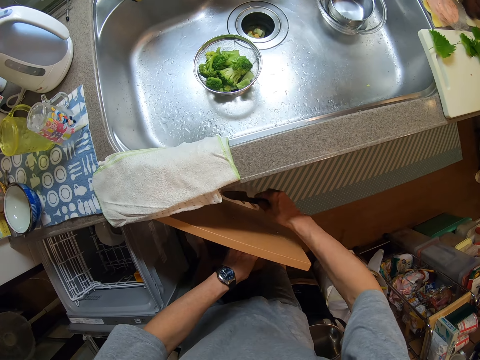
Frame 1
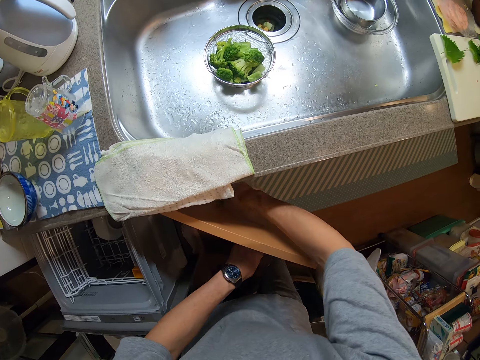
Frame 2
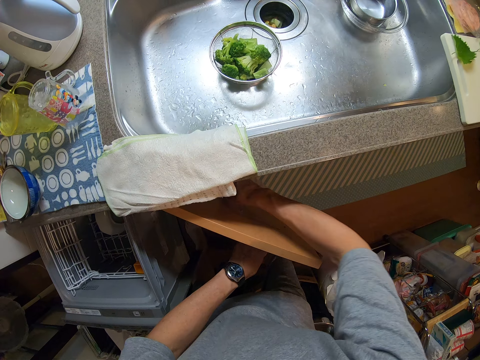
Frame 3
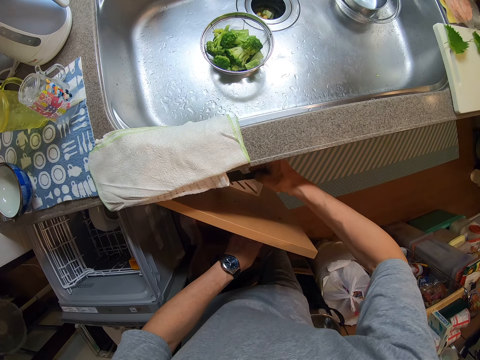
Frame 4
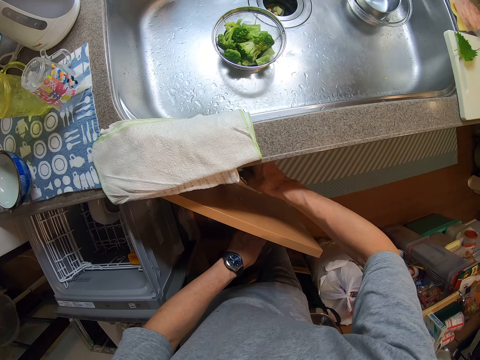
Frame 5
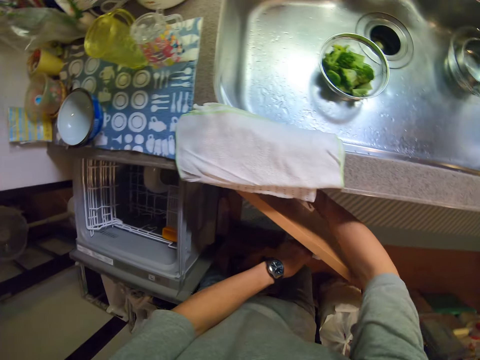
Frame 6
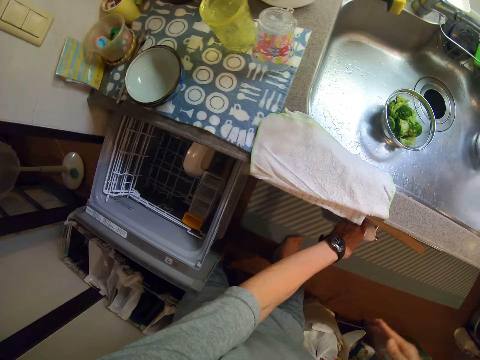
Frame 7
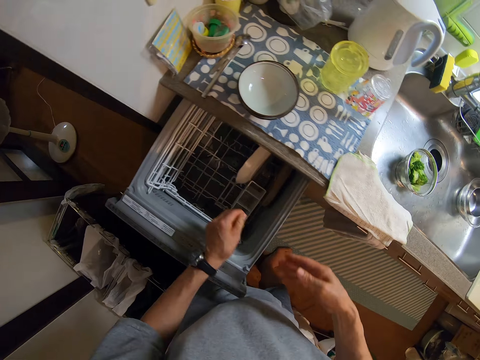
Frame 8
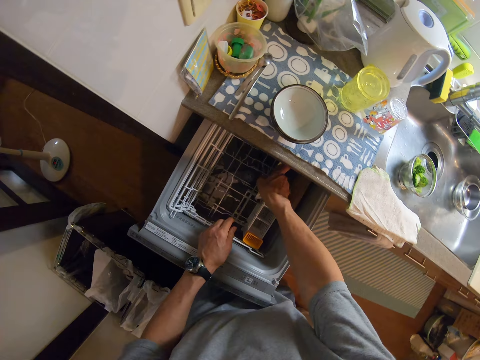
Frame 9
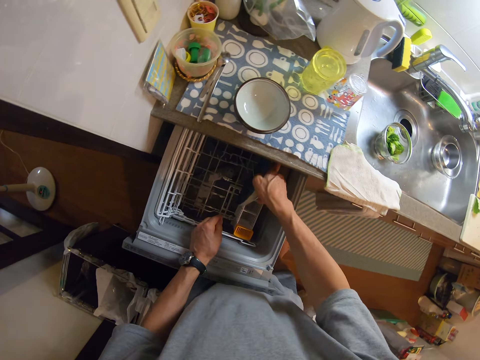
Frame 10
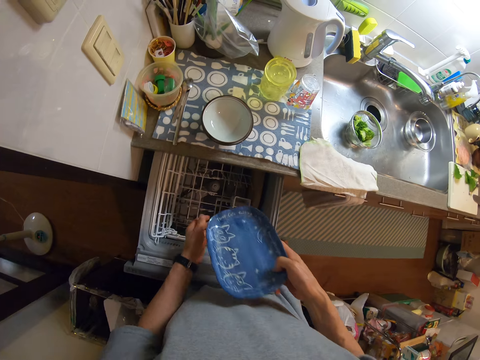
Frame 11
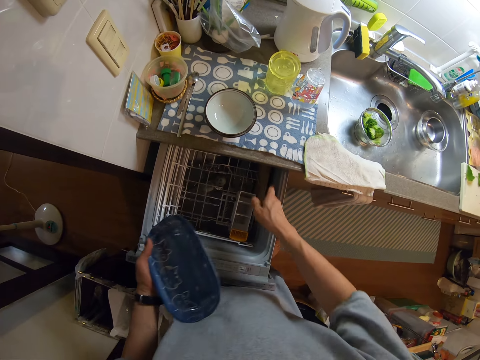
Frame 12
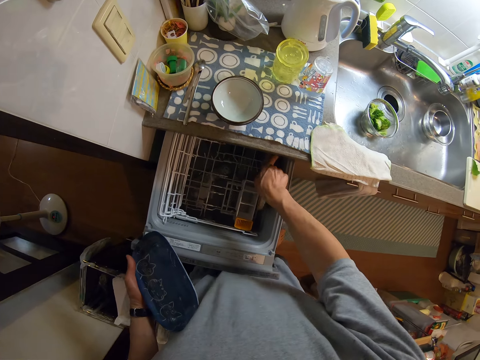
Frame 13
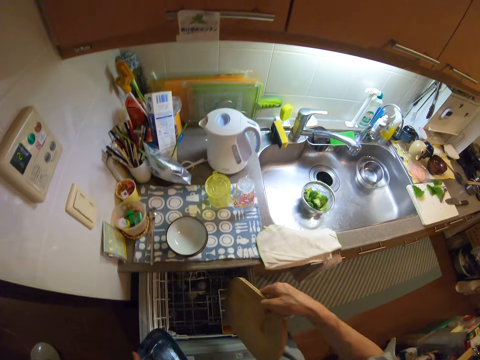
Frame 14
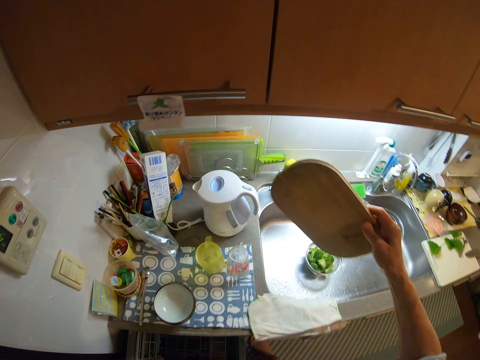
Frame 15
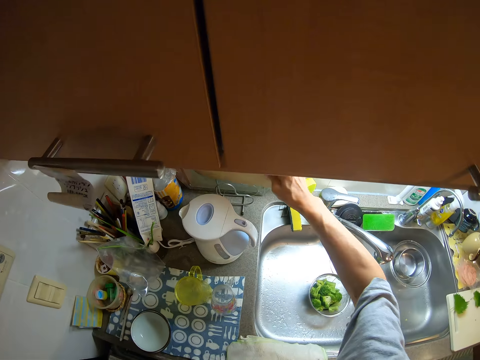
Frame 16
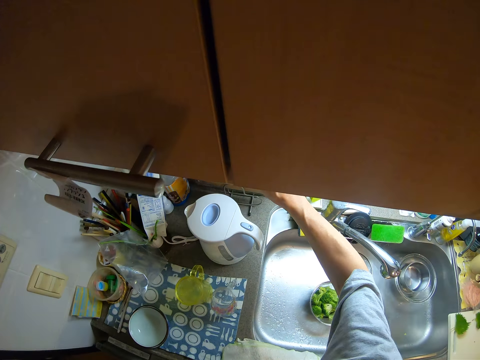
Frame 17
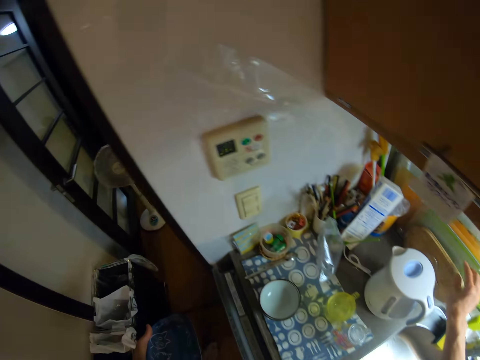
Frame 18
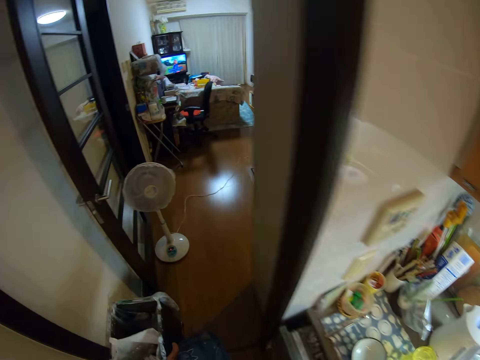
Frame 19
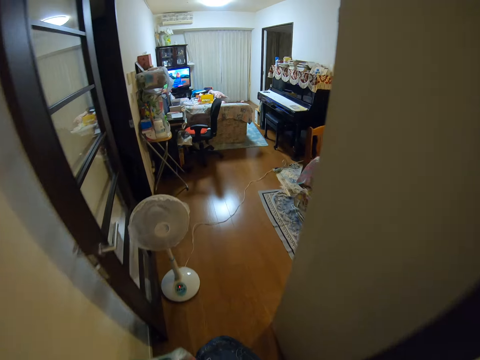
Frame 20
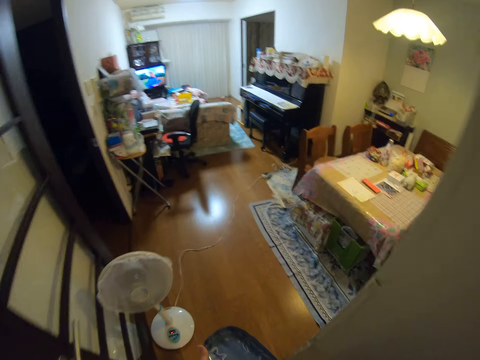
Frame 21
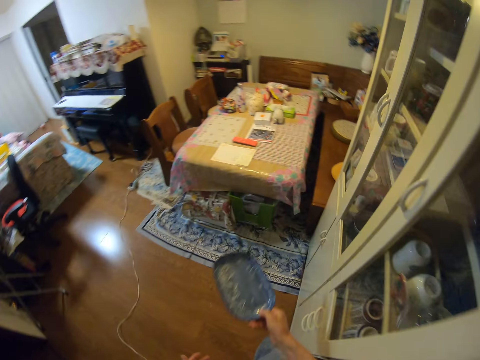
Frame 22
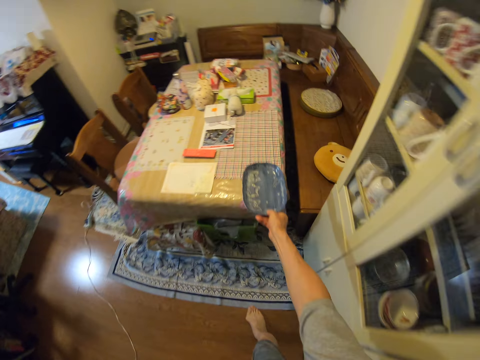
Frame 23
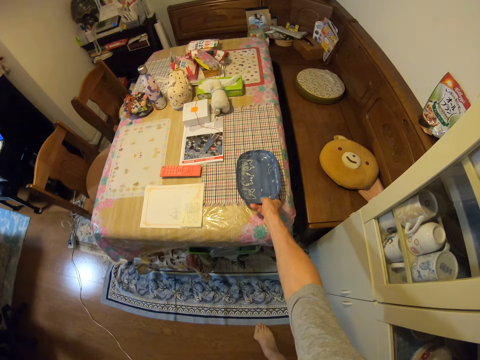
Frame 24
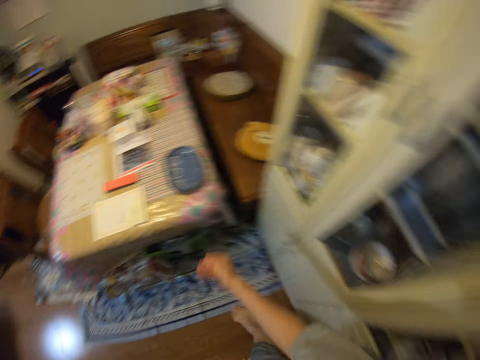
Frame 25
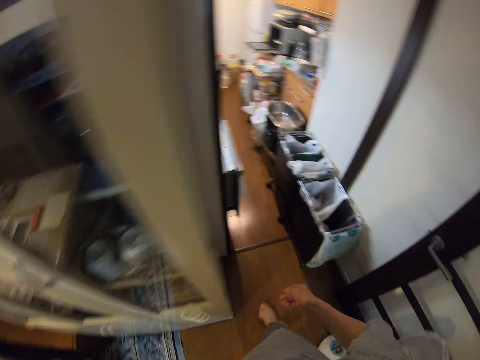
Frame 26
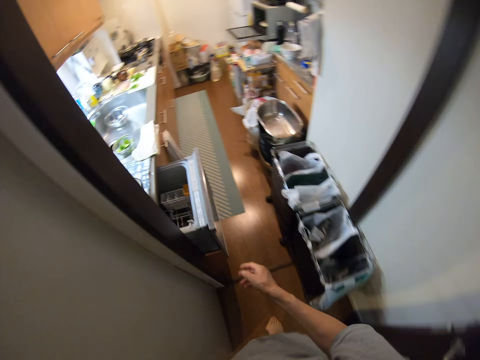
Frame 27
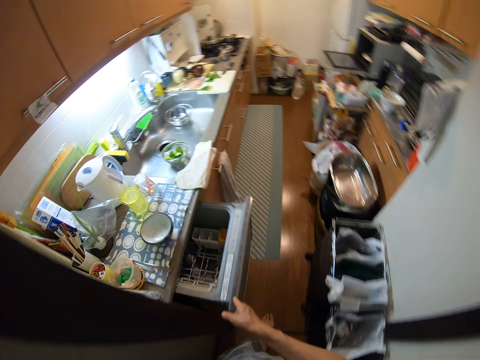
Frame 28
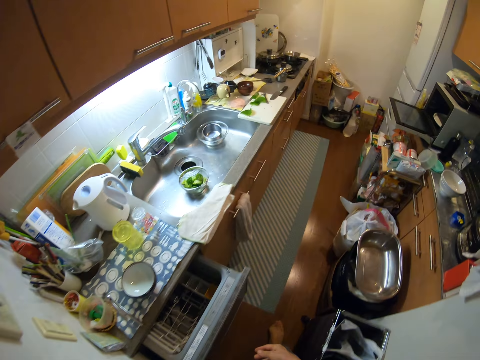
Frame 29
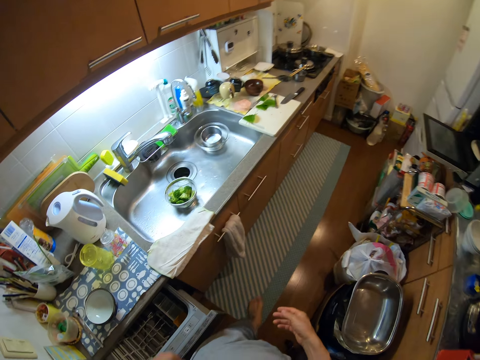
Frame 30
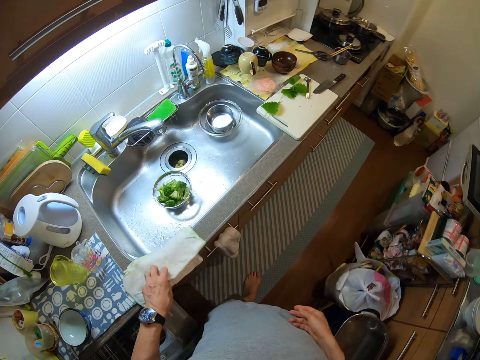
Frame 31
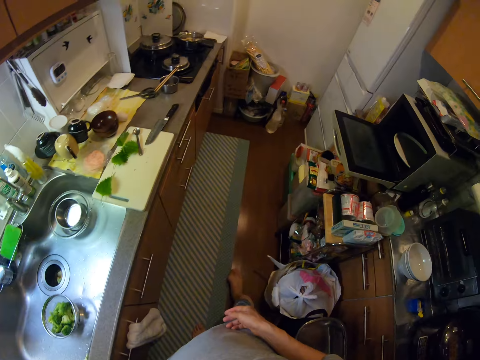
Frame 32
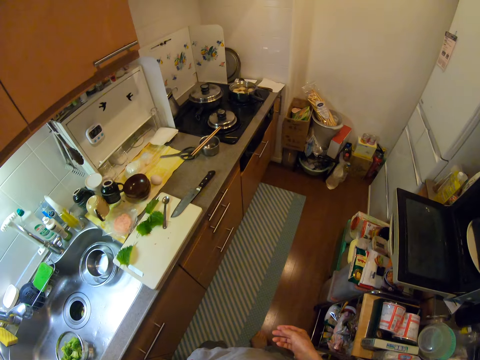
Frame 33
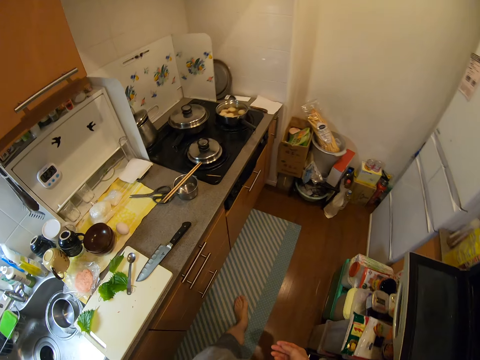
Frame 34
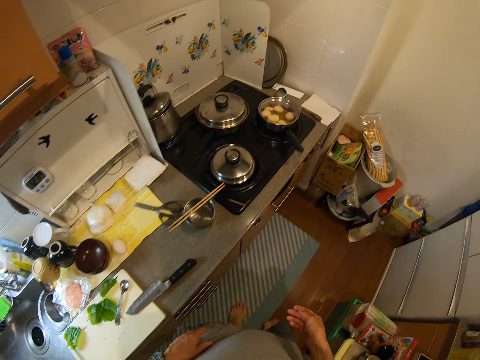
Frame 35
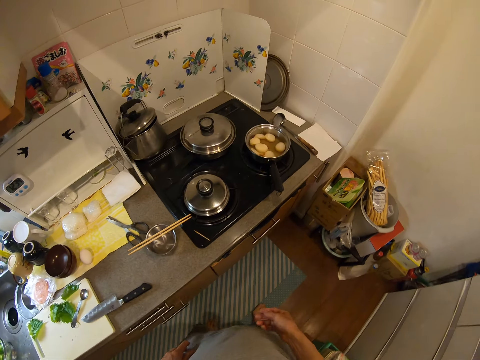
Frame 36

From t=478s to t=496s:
The camera wearer puts the knife inside the drawer. They close the drawer. They pick up a plate from the cabinet. They pick up a cutting board from the drawer. They put the cutting board on the cutting board holder. They walk. They put the plate on a dining table. They touch the first drawer again. They touch a cloth on the edge of the kitchen sink. They walk. They walk again.

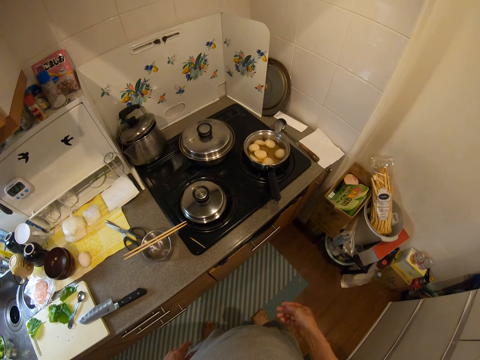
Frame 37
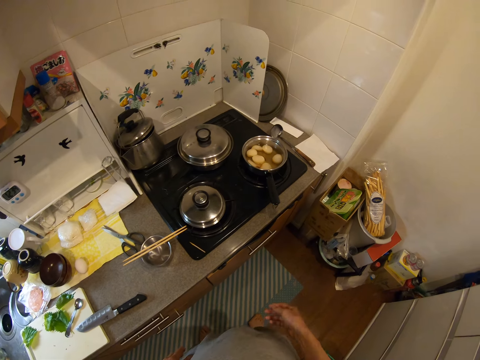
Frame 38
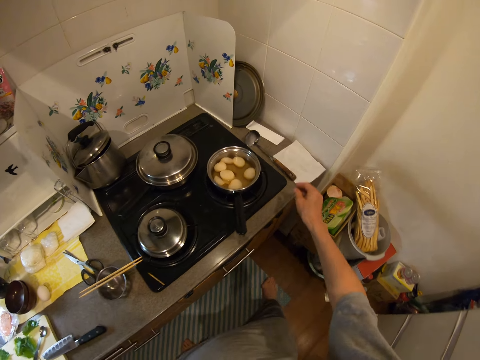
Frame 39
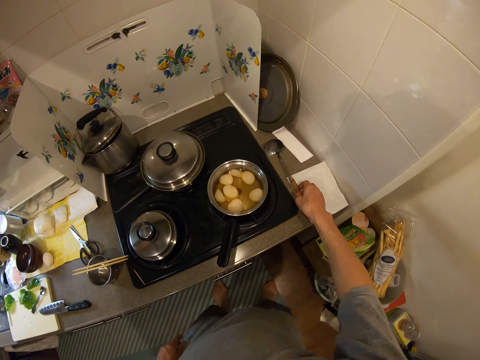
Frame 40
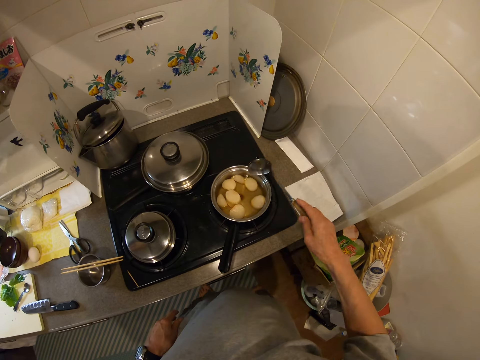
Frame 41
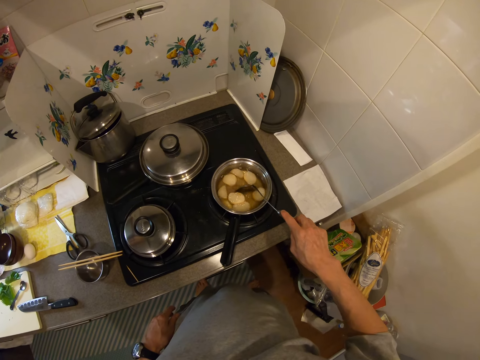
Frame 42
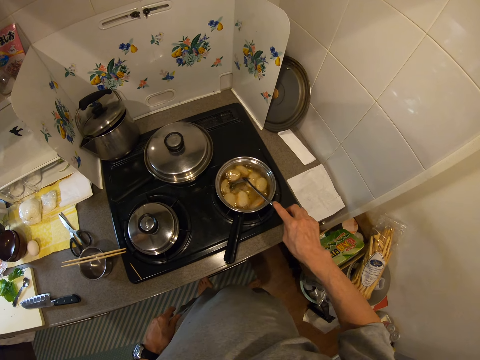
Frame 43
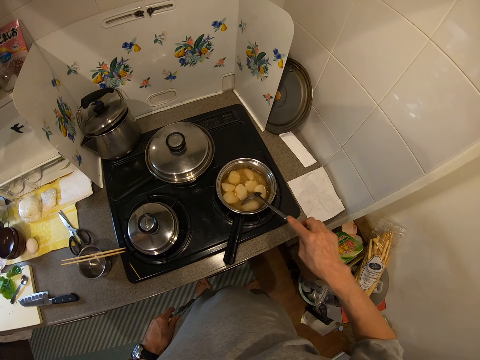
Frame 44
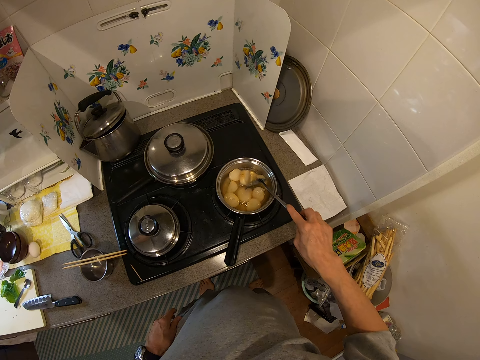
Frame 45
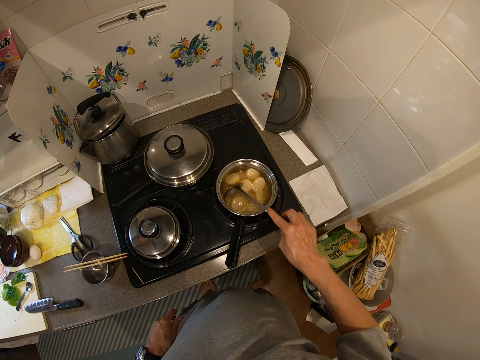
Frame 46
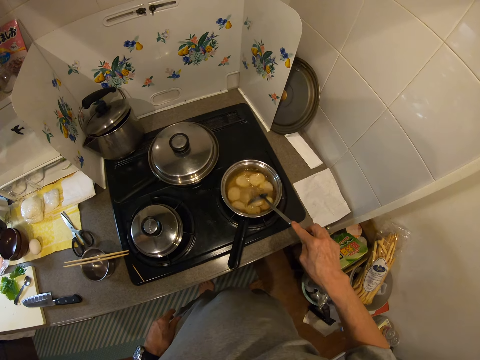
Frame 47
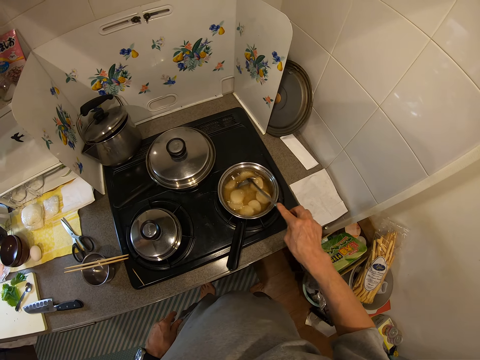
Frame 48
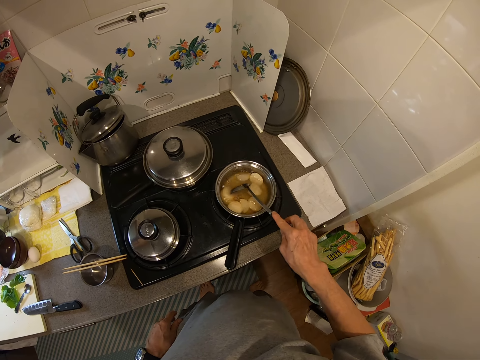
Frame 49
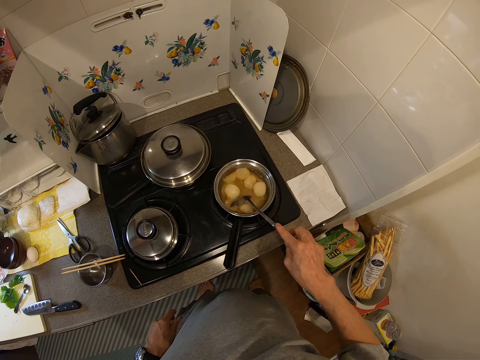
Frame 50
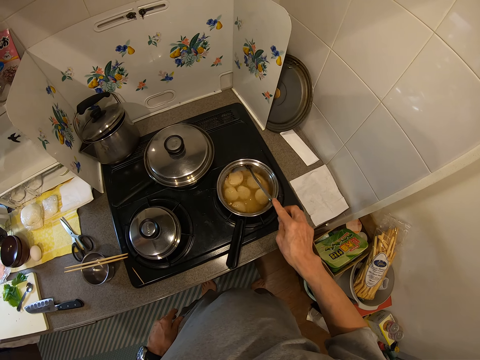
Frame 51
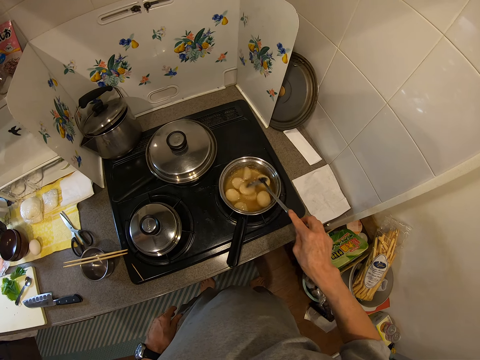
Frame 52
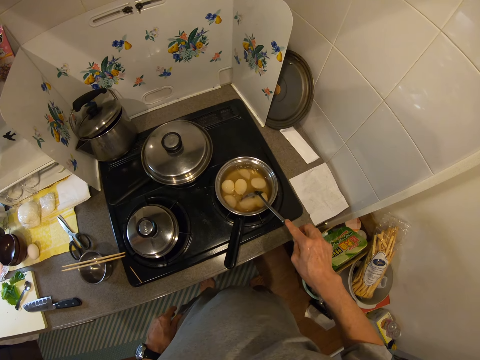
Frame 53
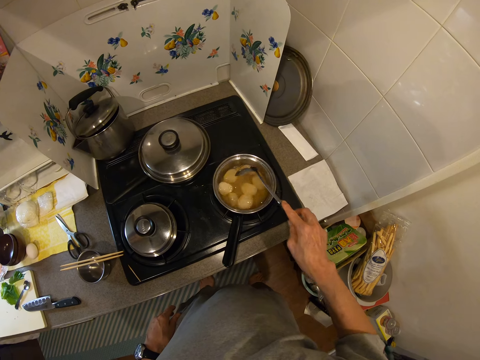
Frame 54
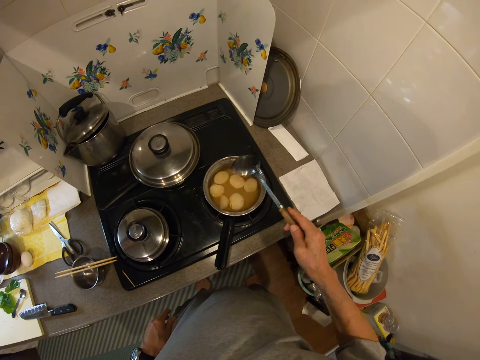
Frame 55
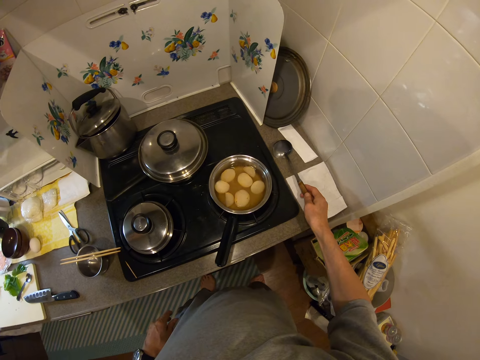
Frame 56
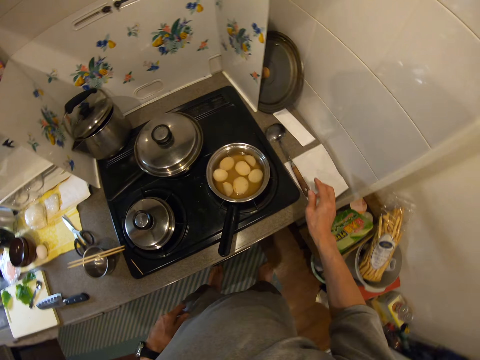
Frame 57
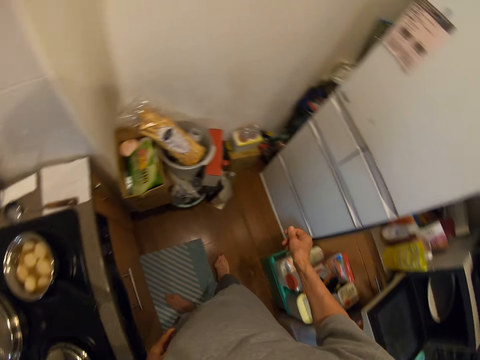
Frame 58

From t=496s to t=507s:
The camera wearer picks the spoon from the kitchen slab. They stir the second pot with the spoon. They put the spoon on the kitchen slab.
